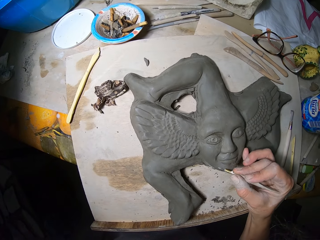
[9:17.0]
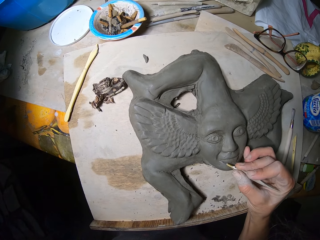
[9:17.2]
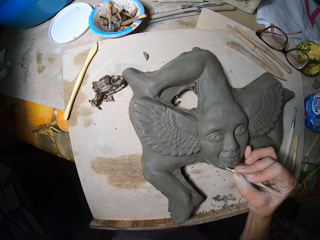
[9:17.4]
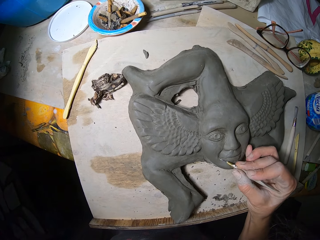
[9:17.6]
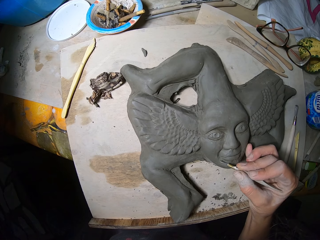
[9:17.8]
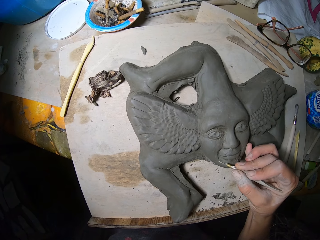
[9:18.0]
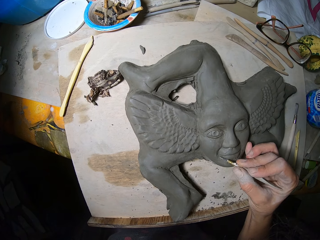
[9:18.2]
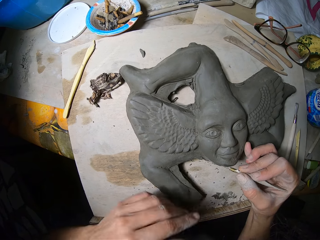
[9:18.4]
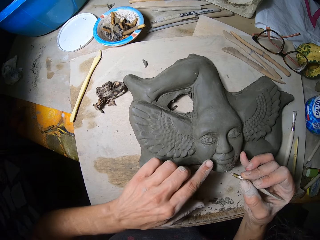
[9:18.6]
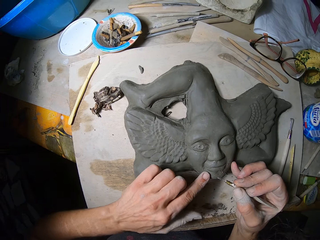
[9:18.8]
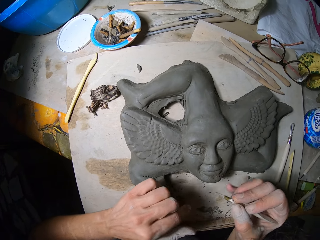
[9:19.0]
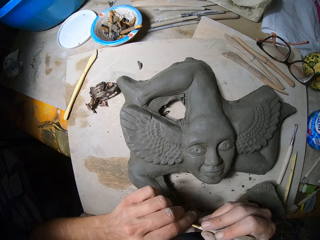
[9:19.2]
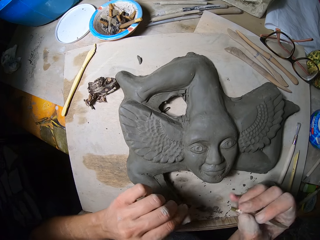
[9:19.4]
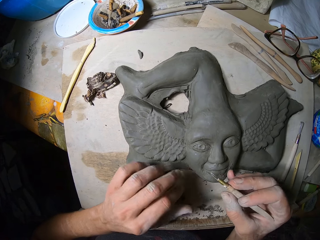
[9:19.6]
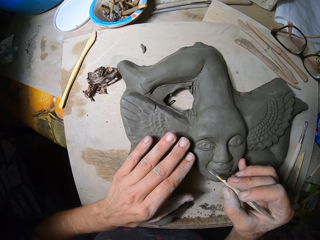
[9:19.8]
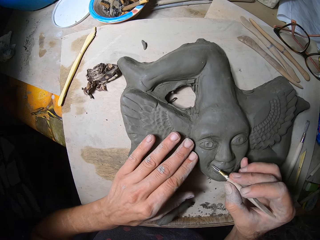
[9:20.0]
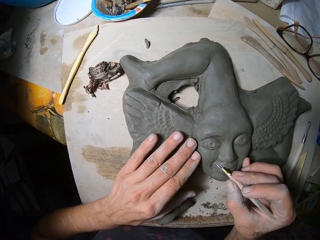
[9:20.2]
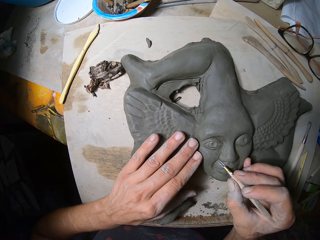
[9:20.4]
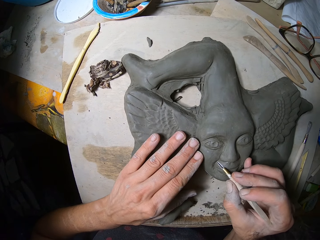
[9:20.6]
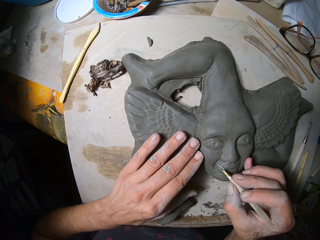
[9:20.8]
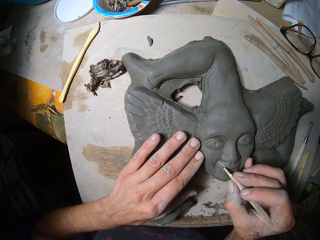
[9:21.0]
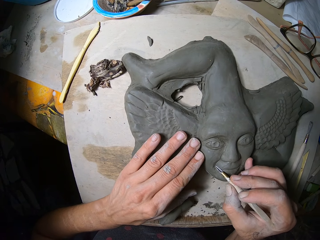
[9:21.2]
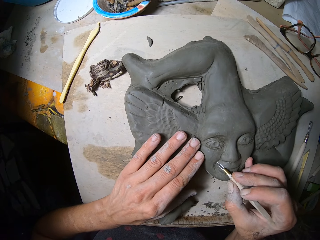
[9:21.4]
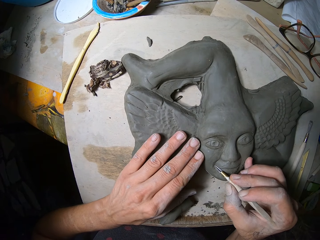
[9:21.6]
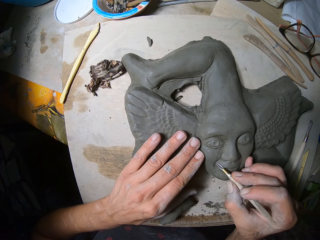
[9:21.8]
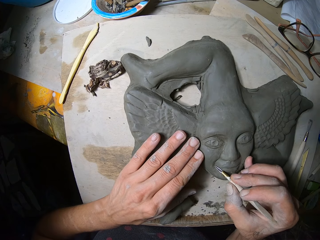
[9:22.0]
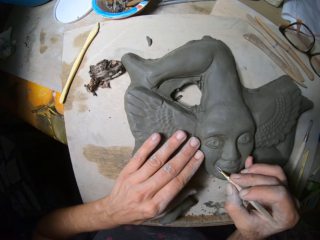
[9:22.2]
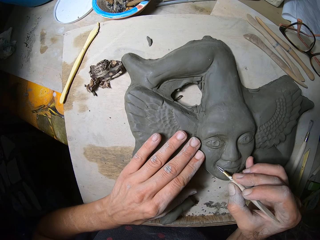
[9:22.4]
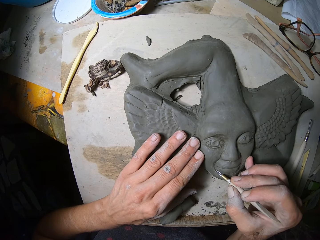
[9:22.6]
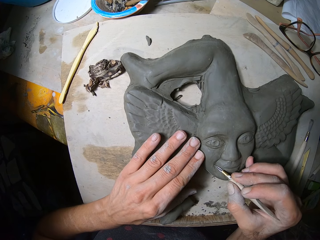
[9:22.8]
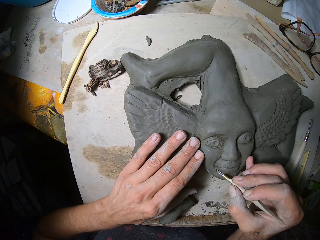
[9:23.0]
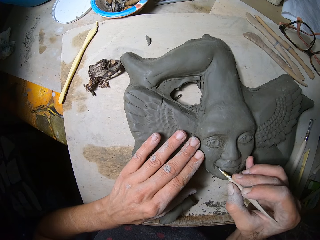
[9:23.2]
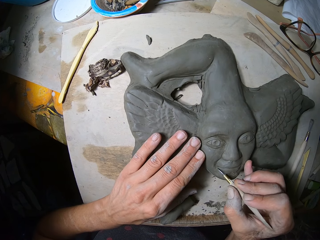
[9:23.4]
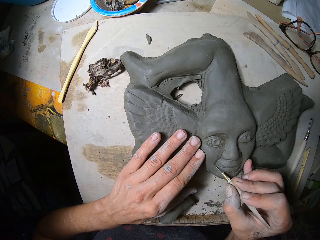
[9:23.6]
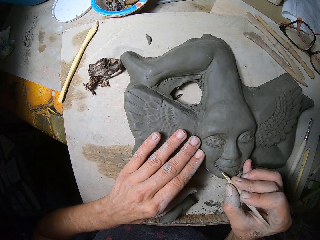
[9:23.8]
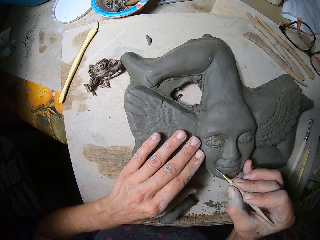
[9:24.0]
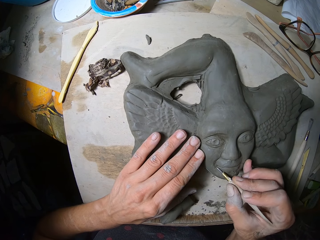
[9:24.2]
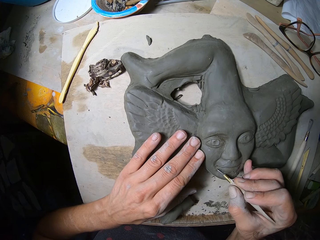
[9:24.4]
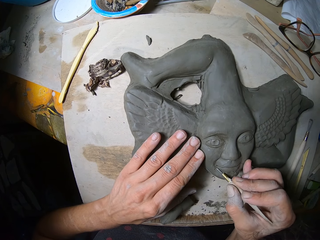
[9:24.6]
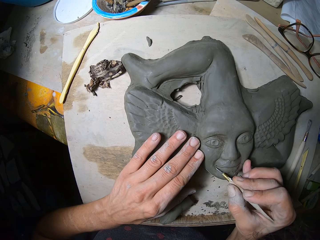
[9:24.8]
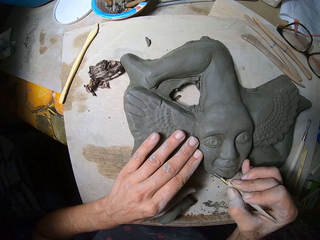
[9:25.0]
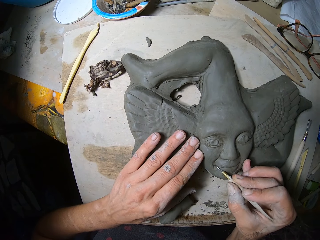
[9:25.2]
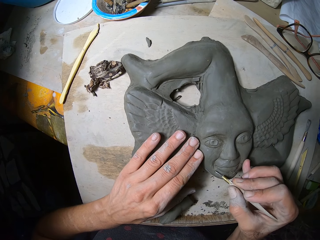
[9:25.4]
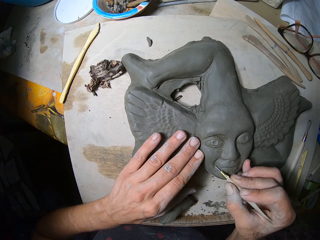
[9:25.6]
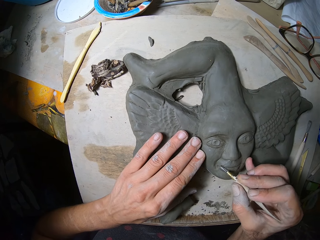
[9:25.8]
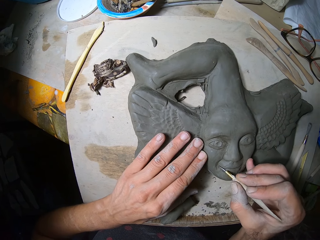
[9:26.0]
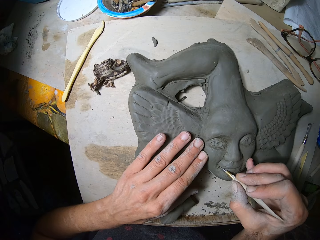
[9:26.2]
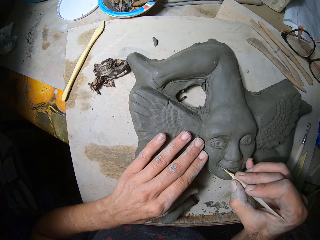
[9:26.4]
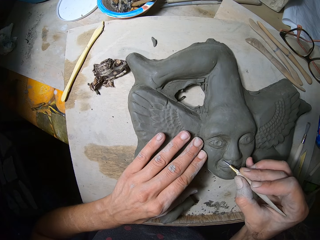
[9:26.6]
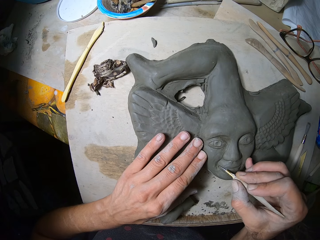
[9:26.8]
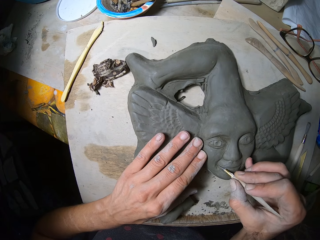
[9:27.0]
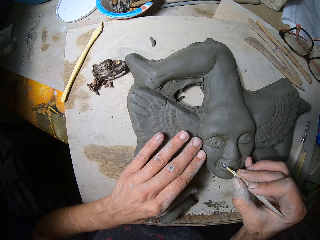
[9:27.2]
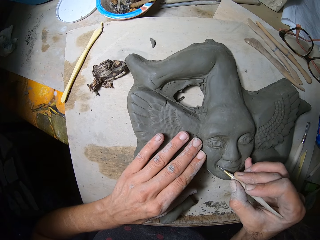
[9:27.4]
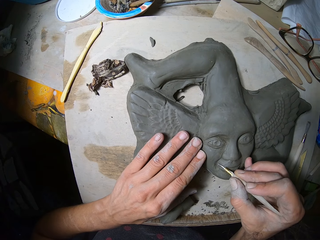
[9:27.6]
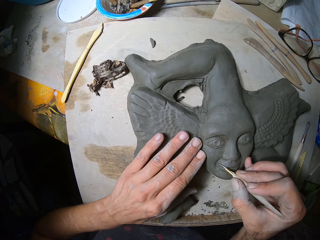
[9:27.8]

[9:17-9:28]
The camera wearer touches the relief sculpture with his left index finger. He wipes out mold plasters on the engraving tool in his right hand with his left hand. He wipes the statue dust. He places his left hand on the relief sculpture. He carves out the forms of the relief sculpture with the engraving tool in his right hand.

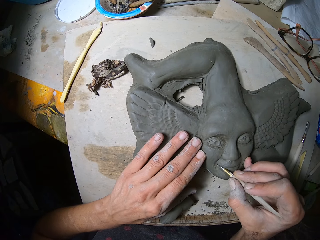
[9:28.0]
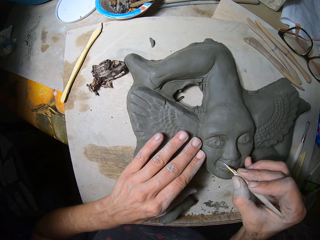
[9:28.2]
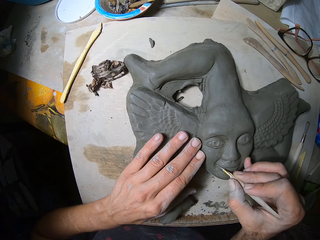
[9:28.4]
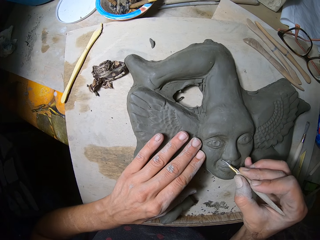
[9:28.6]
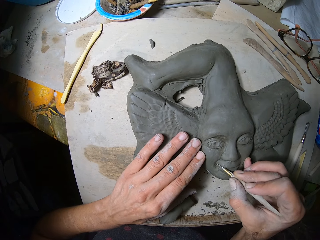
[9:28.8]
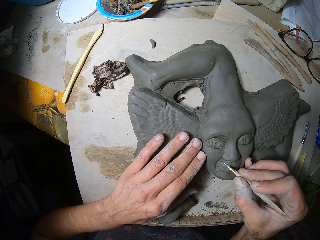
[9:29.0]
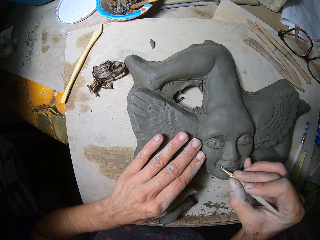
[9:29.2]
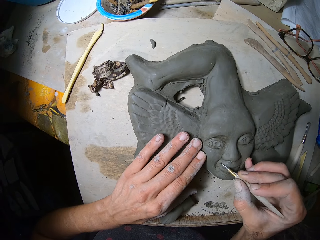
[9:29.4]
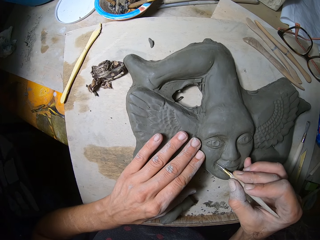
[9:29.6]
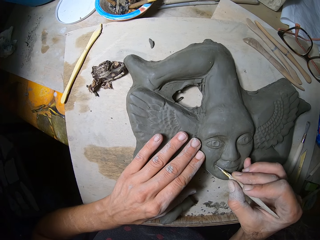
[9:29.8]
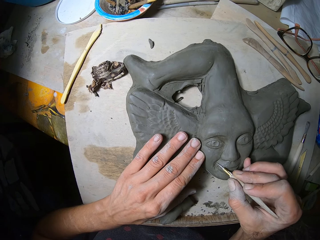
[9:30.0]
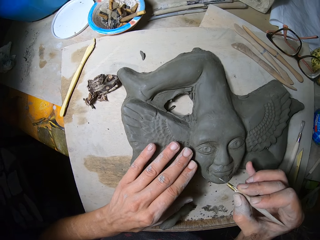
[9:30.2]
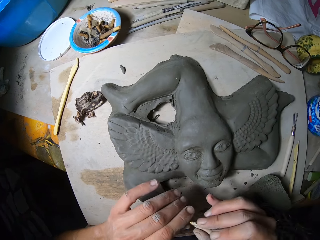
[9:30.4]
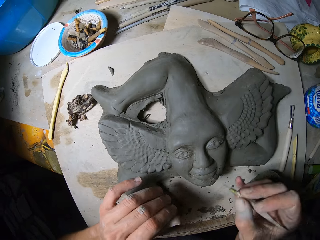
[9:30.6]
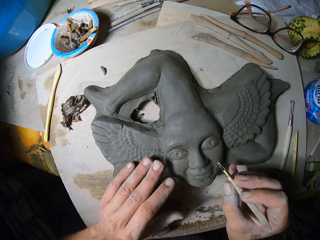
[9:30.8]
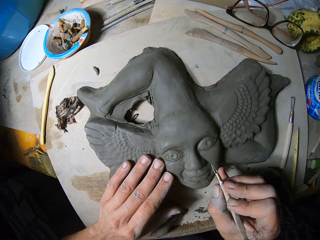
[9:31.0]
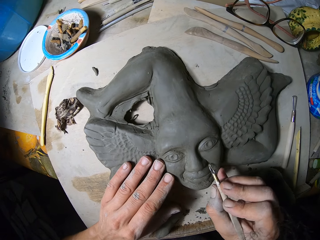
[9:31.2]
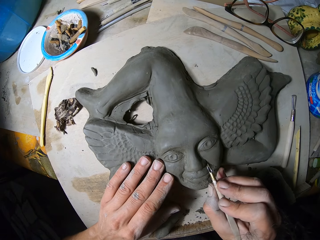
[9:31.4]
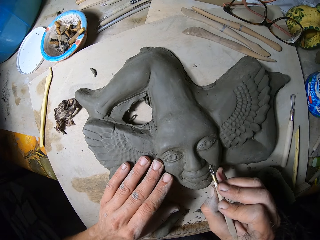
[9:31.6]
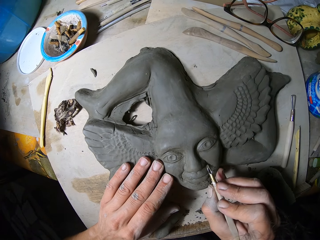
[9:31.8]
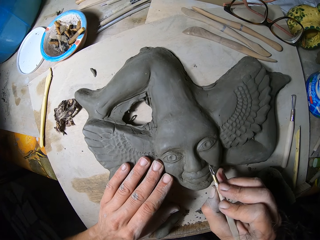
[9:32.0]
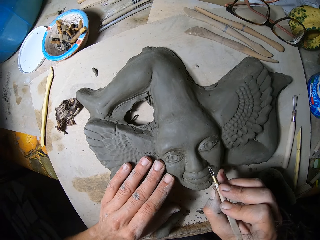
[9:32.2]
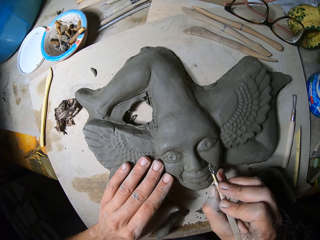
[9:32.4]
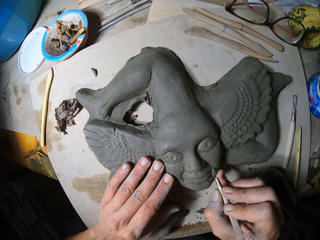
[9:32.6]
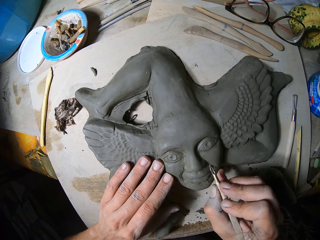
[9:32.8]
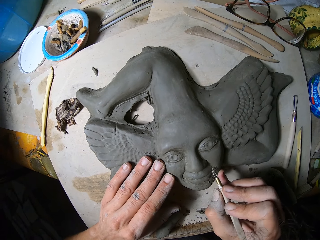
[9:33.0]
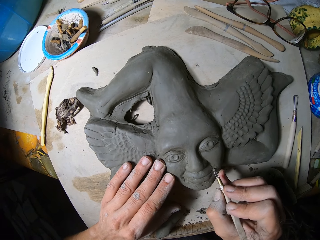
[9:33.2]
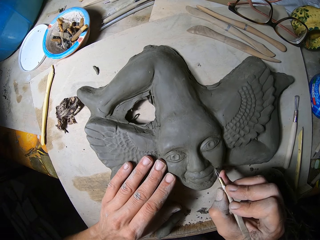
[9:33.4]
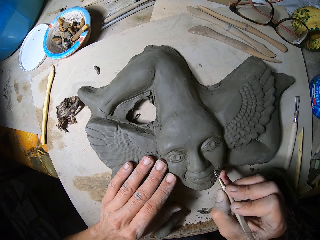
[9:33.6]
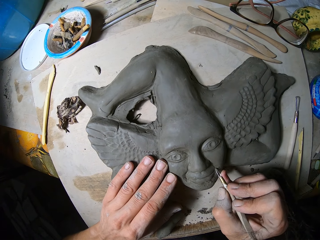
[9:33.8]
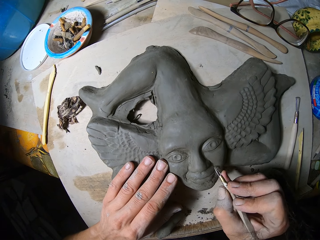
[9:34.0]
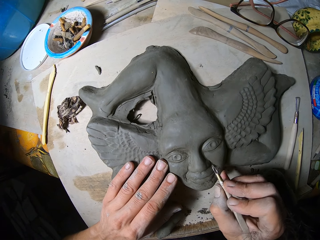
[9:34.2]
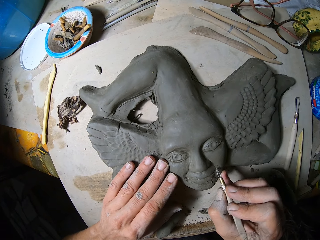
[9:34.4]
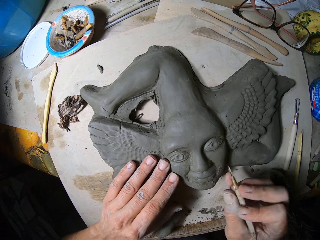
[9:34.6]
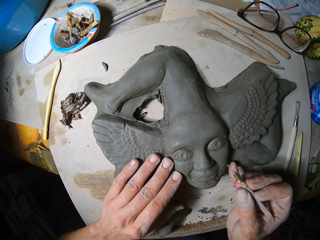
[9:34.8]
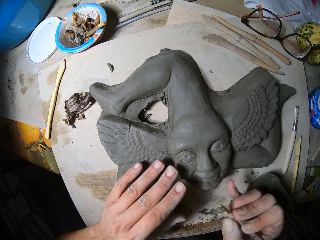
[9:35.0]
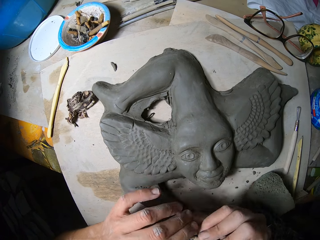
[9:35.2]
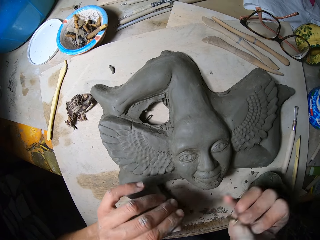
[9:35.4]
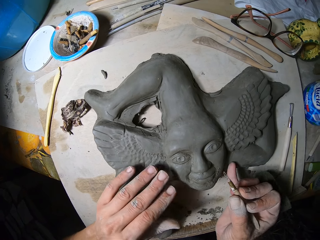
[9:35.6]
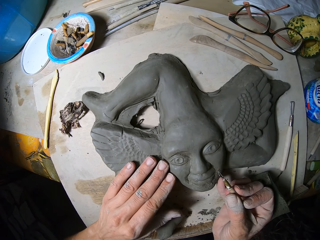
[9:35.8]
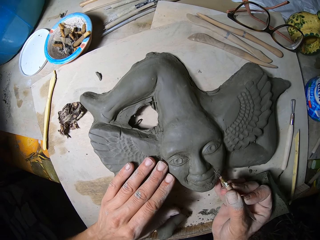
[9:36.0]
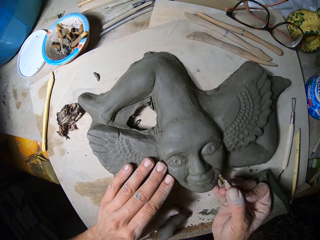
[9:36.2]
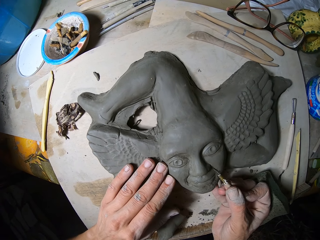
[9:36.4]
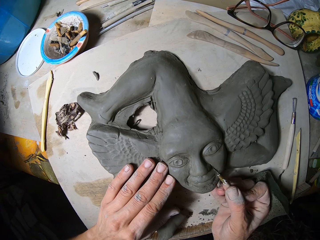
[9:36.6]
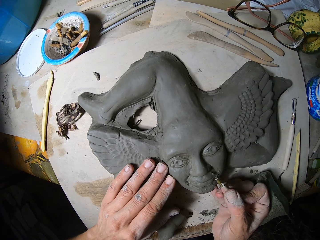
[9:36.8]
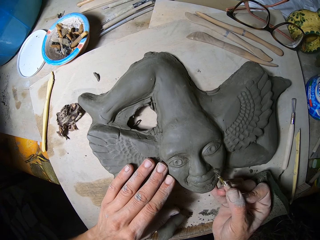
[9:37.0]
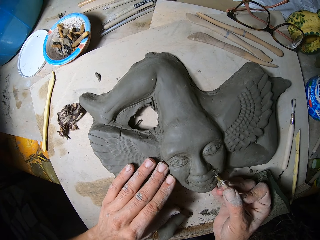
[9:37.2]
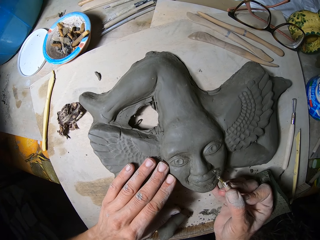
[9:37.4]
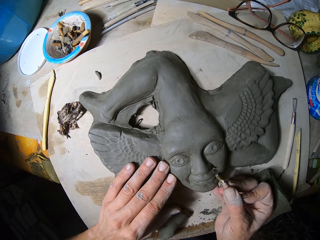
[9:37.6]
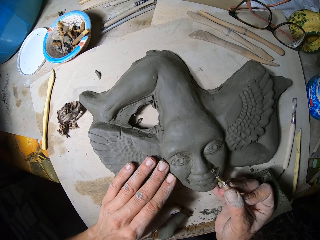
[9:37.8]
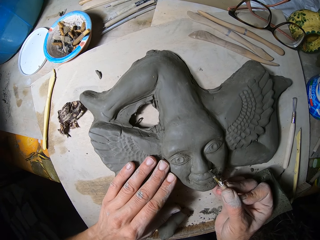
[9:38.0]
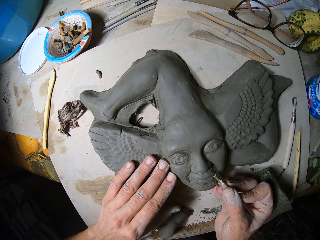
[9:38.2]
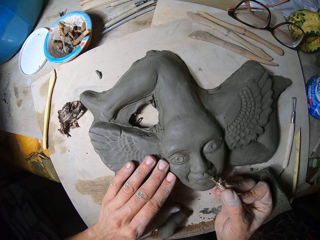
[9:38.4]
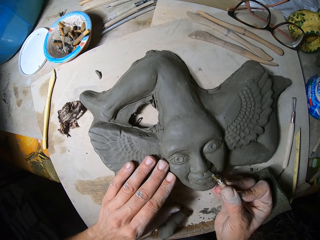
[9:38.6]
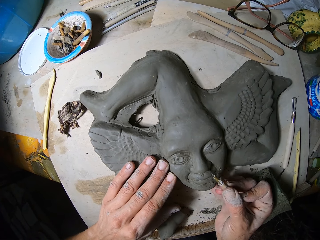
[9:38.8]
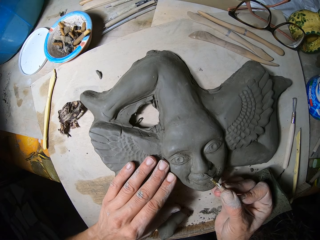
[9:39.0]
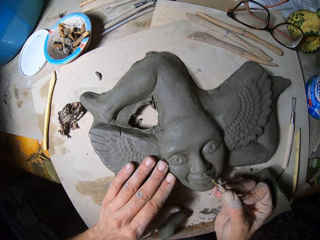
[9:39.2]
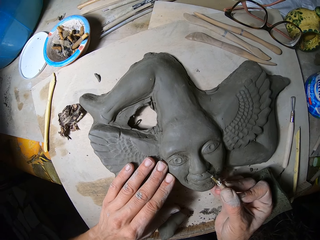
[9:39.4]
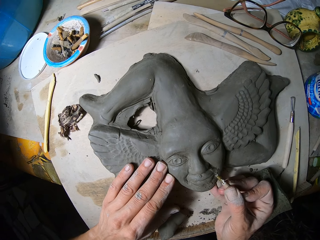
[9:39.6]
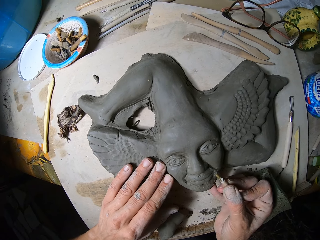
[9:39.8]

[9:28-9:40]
The camera wearer wipes out mold plasters on the engraving tool in his right hand with his left hand. He wipes the statue dust. He carves out the forms of the relief sculpture with the engraving tool in his right hand. He wipes out mold plasters on the engraving tool in his right hand with his left hand. He places his left hand on the relief sculpture. He carves out the forms of the relief sculpture with the engraving tool in his right hand.
